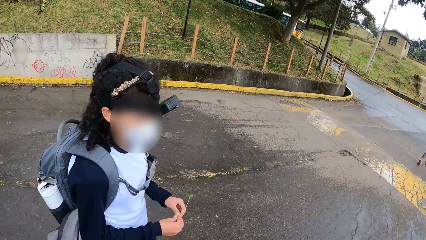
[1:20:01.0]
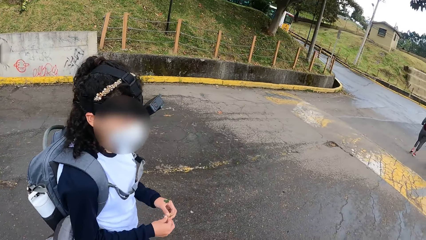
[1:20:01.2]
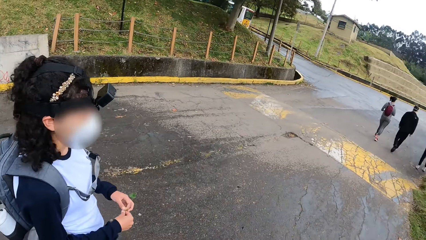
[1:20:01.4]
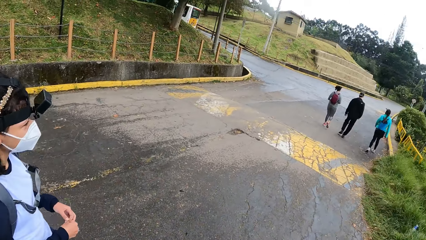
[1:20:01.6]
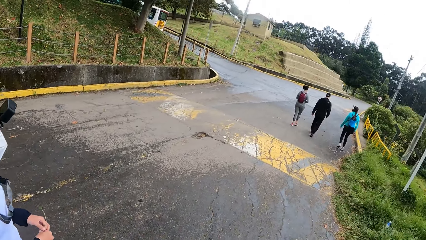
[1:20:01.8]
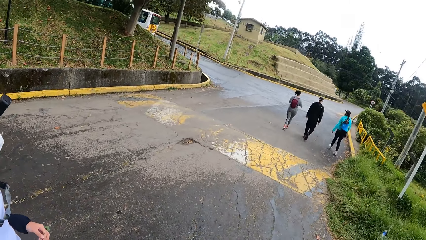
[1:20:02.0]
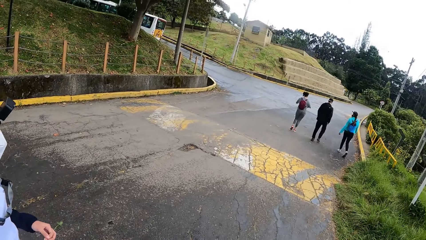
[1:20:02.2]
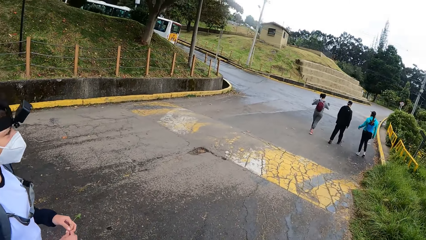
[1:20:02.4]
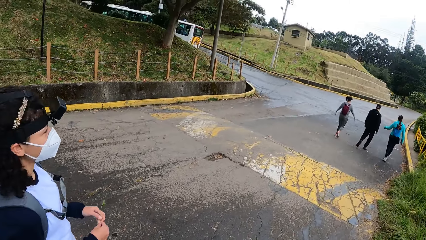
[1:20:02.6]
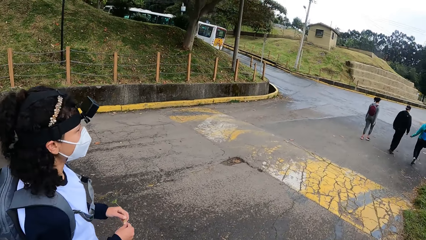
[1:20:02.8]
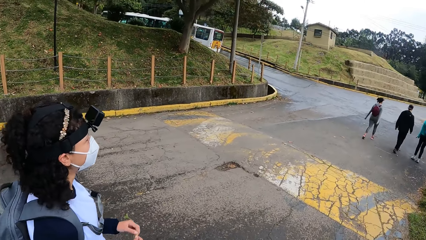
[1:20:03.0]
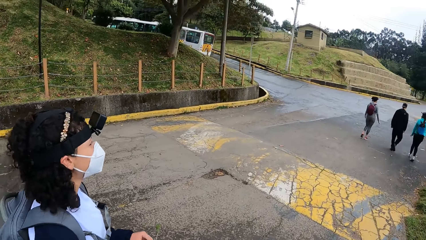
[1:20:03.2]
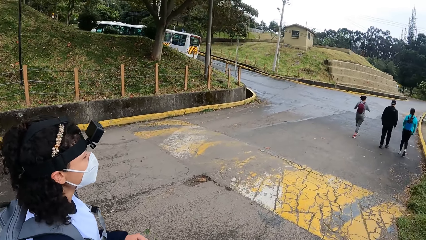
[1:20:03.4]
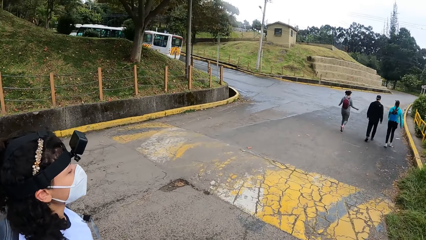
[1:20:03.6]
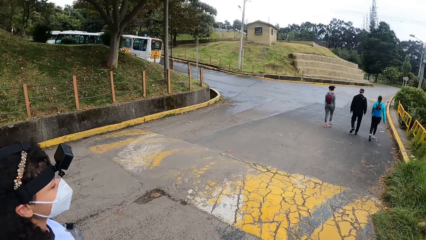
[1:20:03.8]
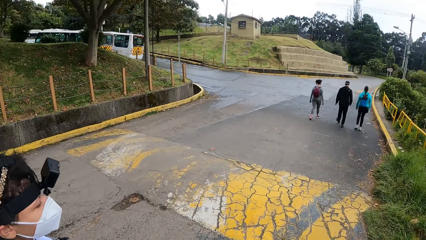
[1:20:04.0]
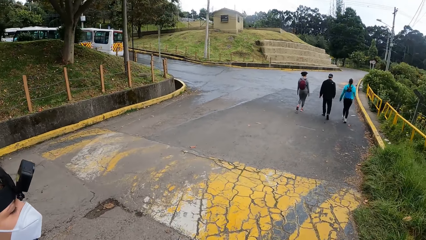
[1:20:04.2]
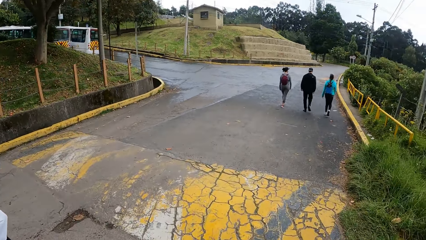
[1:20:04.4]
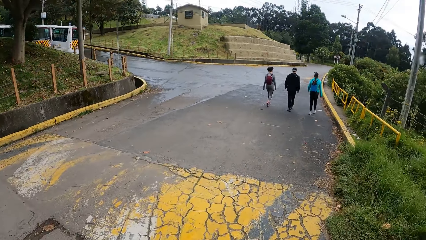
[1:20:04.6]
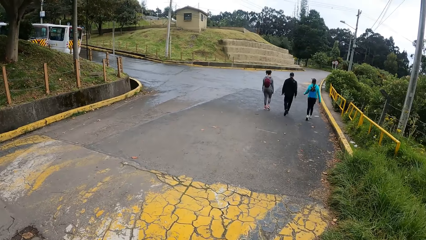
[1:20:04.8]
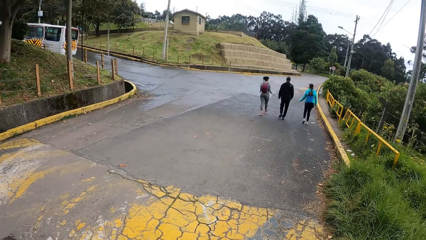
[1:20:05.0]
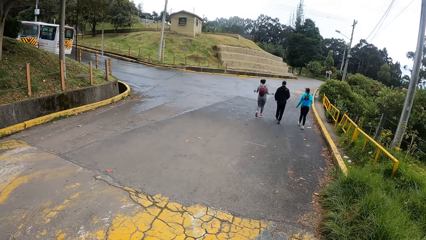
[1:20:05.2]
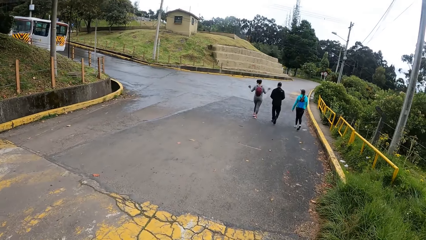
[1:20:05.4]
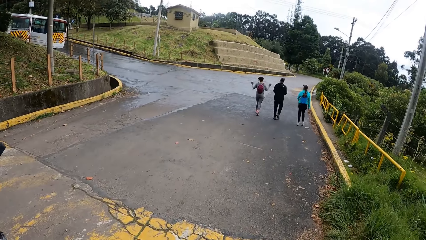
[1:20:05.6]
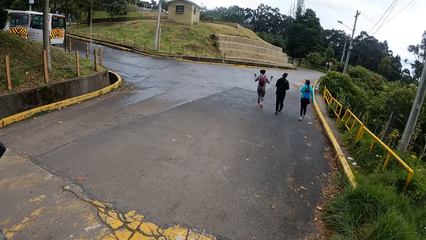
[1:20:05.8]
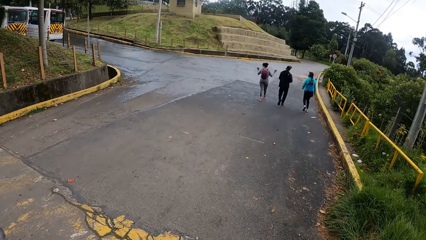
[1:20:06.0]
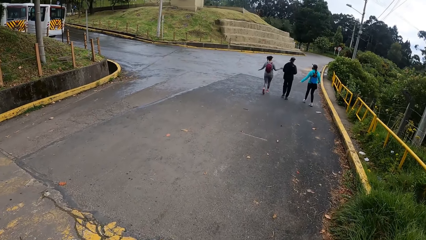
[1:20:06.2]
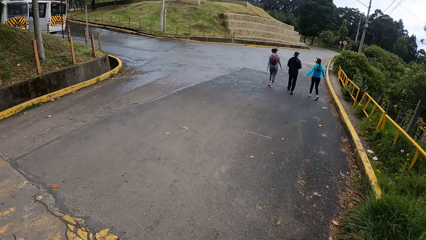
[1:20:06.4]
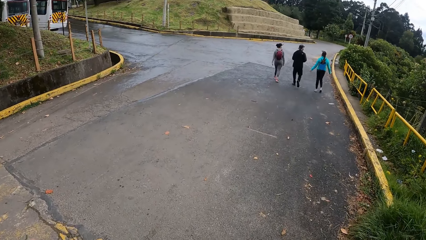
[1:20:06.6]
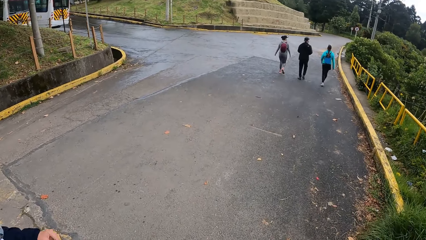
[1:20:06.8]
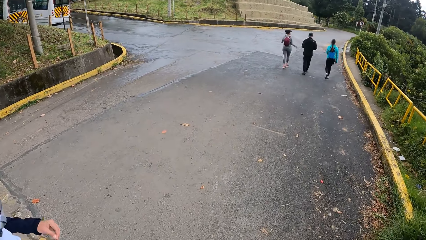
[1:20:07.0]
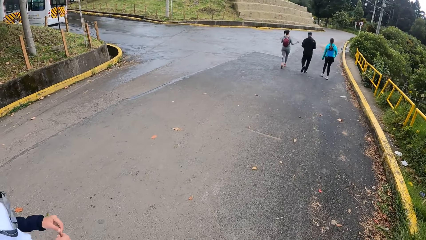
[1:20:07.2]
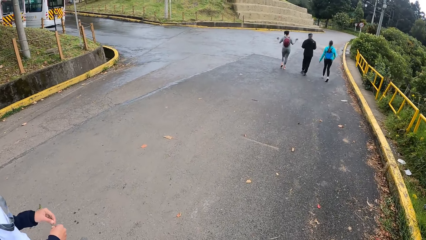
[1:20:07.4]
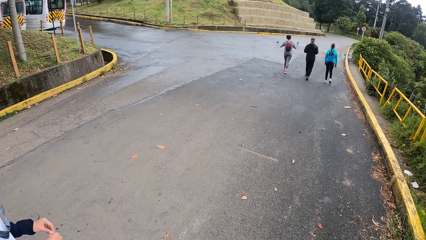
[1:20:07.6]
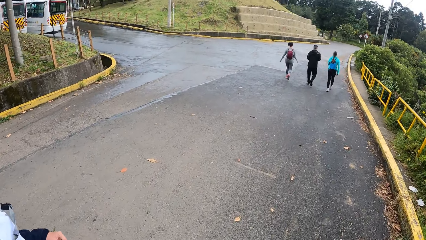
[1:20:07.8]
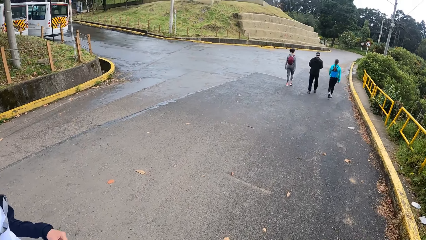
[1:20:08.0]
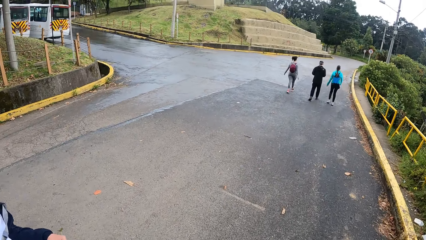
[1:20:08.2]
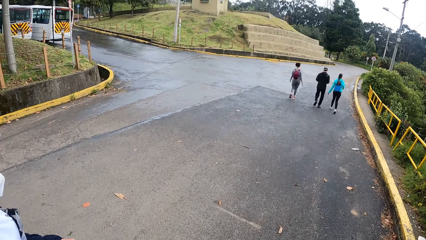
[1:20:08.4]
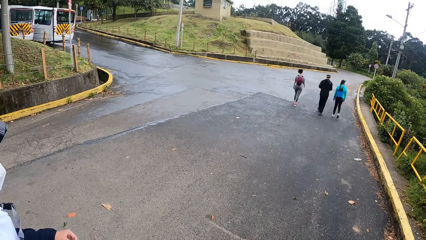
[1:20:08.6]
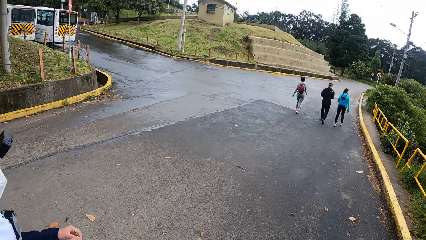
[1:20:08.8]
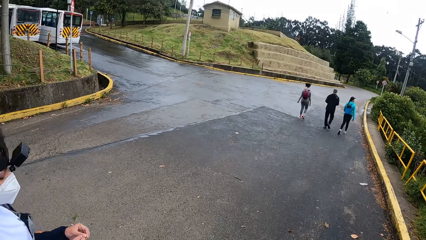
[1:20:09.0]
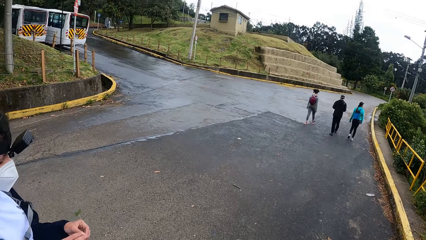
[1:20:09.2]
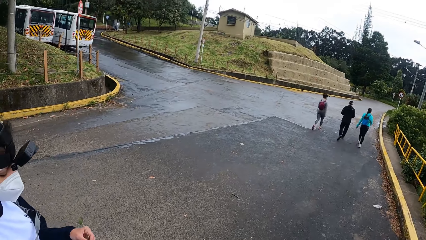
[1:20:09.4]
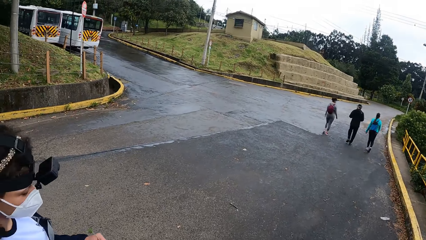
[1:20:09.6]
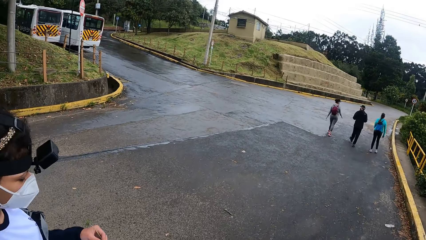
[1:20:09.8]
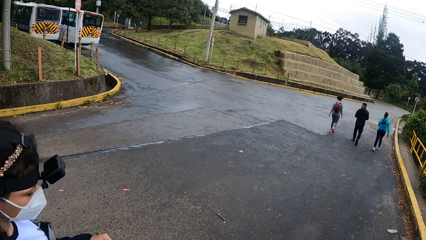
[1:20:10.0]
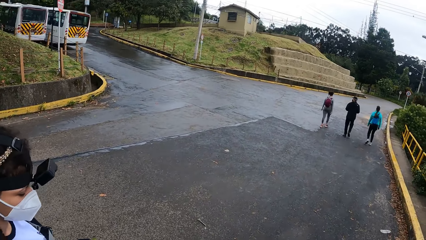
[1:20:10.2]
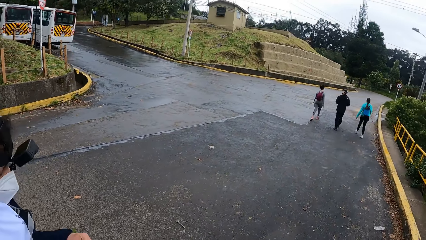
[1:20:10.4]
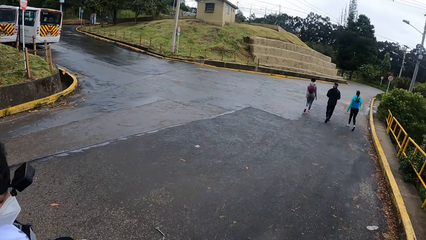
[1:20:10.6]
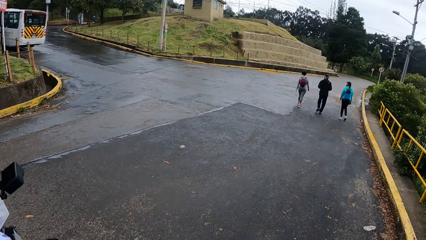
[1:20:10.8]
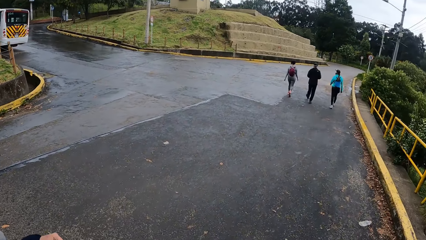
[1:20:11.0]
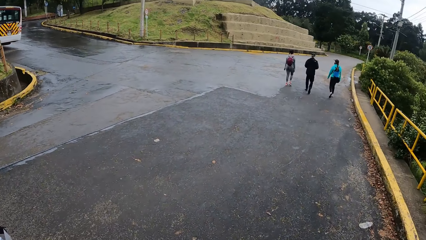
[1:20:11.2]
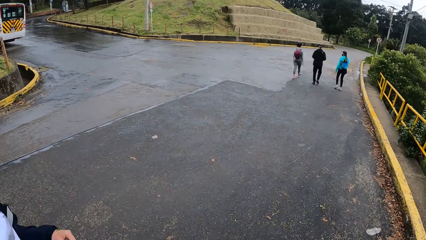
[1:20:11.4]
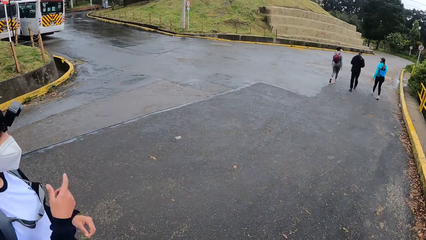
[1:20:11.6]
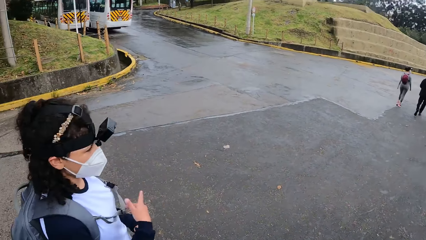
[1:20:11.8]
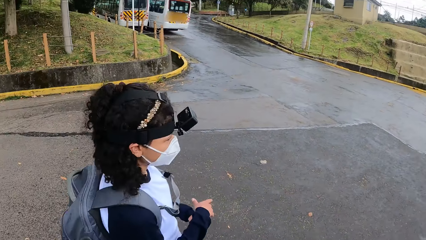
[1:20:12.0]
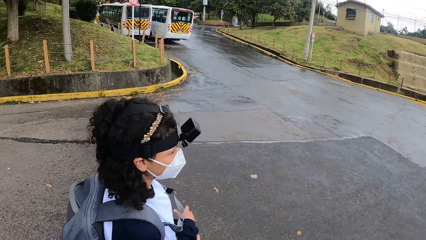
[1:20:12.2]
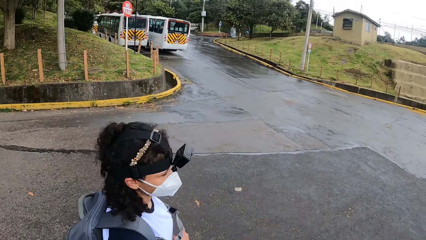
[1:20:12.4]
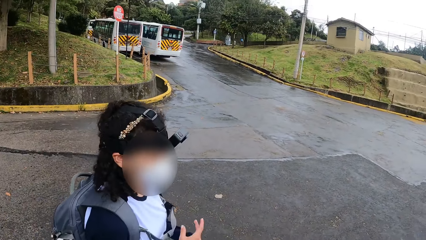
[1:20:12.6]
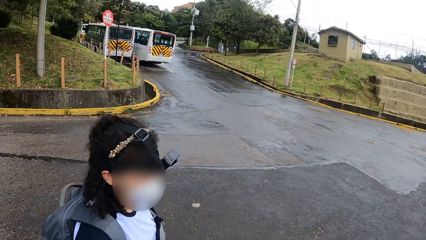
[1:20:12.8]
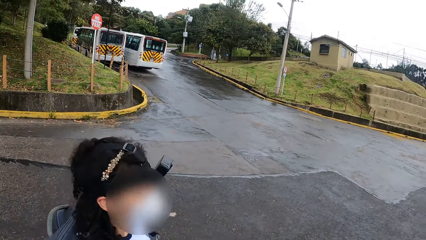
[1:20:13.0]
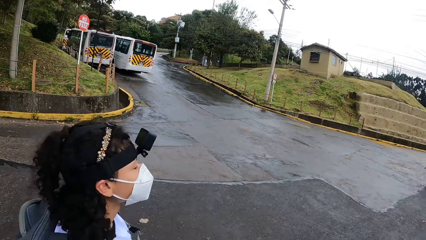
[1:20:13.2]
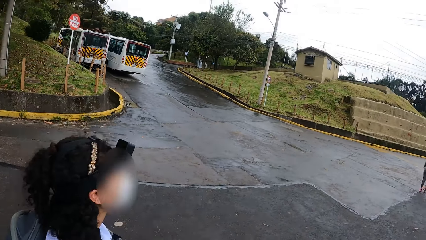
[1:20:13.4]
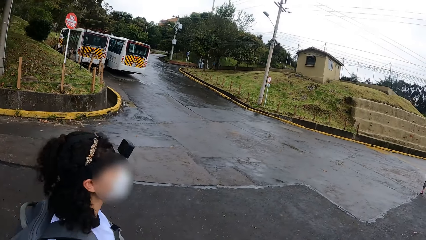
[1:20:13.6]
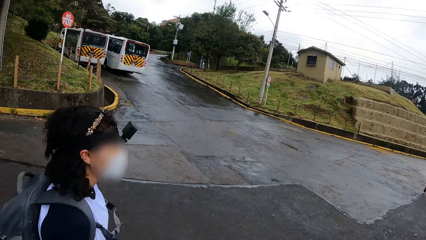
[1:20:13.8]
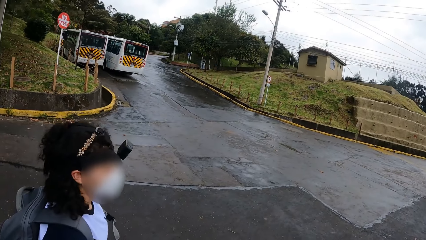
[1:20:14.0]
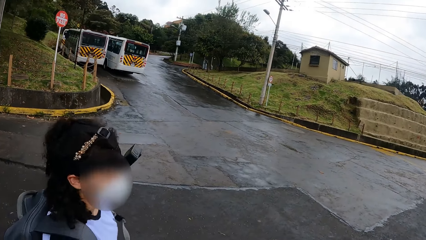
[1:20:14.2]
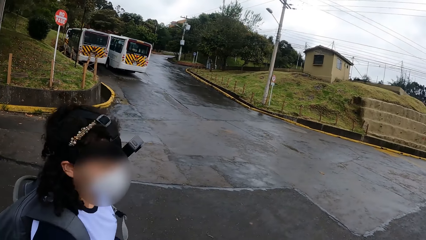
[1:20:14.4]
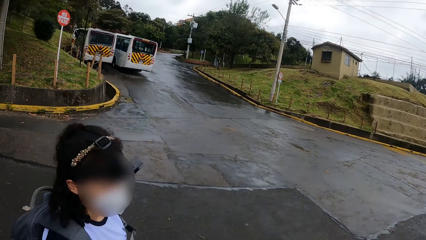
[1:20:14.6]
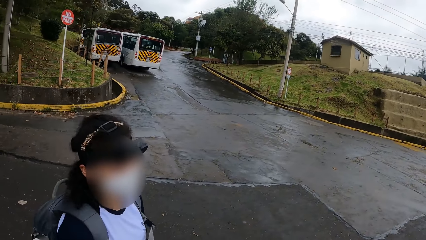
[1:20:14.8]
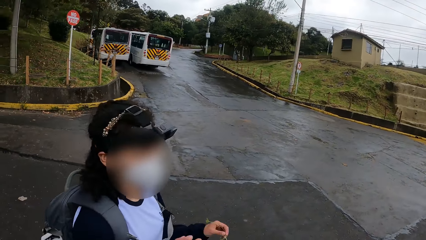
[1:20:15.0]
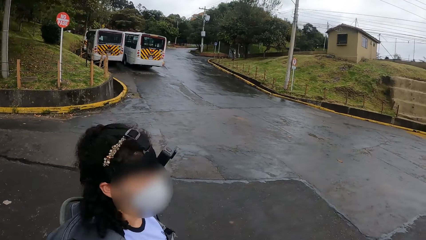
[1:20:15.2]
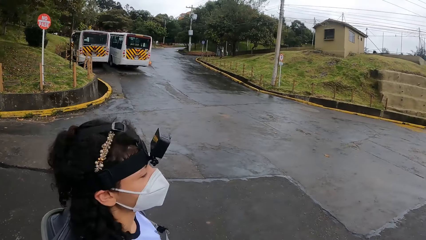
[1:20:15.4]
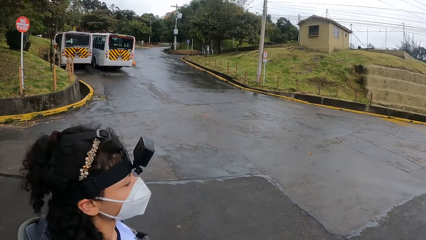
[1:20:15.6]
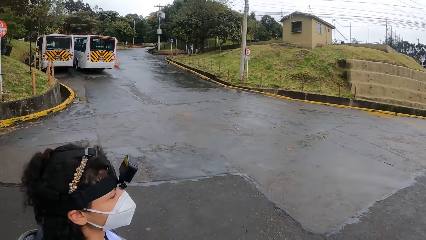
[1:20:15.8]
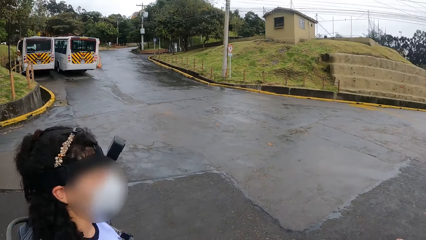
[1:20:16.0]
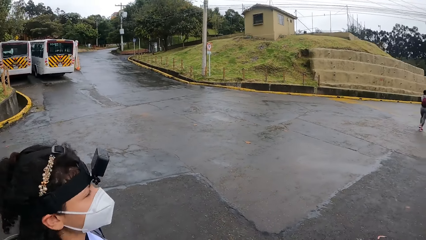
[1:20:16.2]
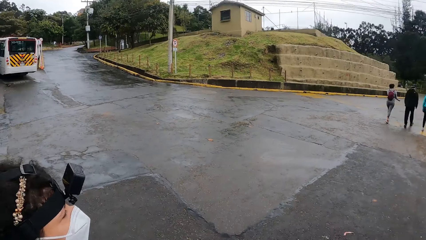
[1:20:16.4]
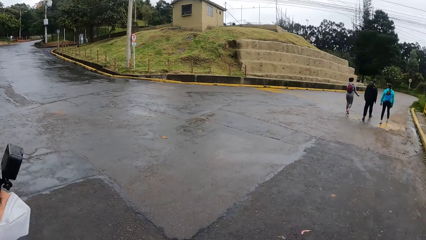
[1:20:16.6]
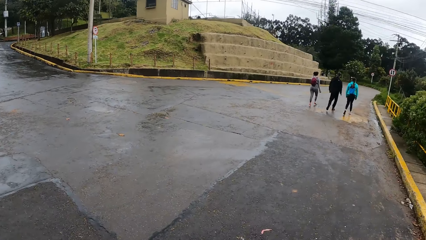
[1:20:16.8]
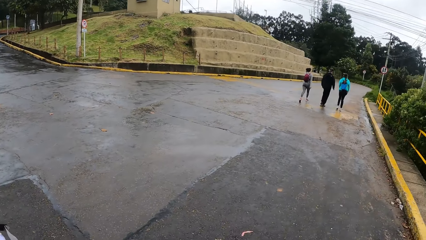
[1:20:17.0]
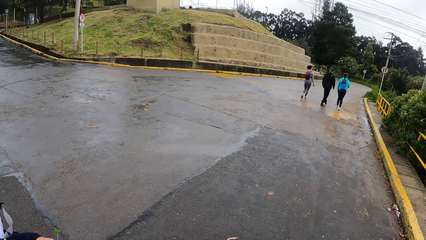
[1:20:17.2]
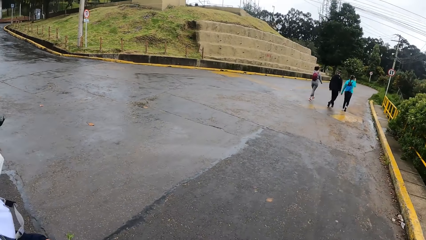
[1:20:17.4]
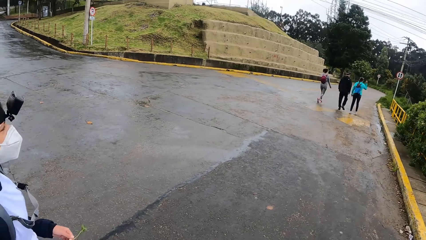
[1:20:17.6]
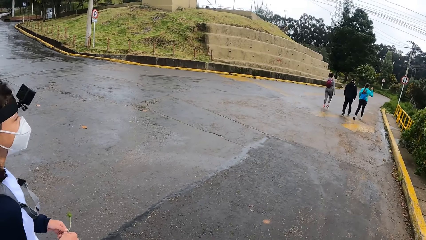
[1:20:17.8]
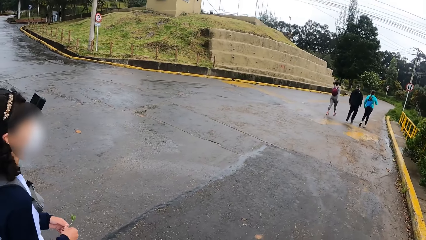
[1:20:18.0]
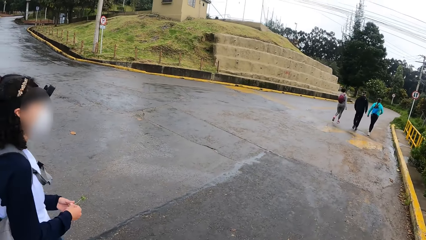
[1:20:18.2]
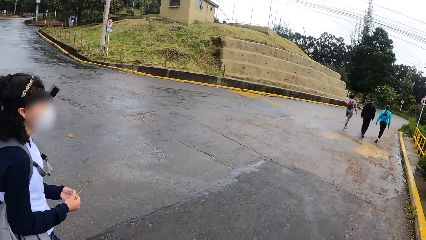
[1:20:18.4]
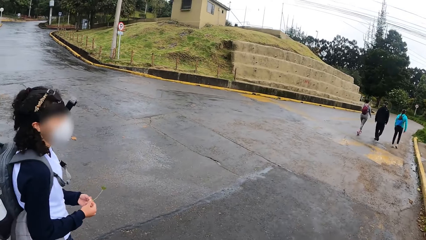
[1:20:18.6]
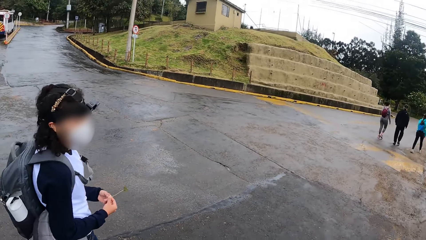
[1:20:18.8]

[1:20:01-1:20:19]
A lady gestures out with her hands. The camera wearer walks on the road.
